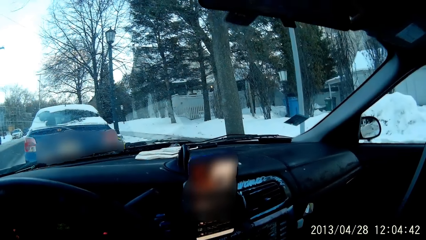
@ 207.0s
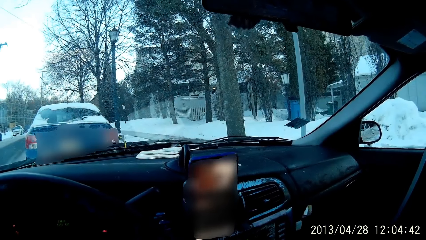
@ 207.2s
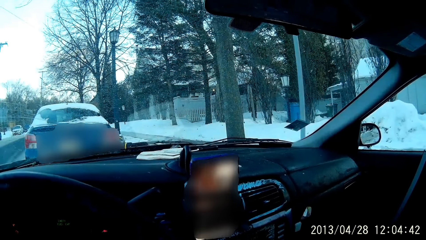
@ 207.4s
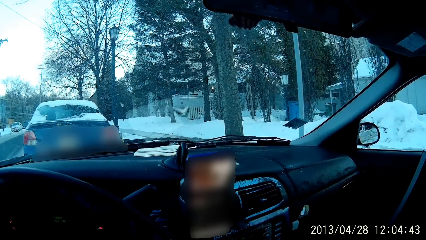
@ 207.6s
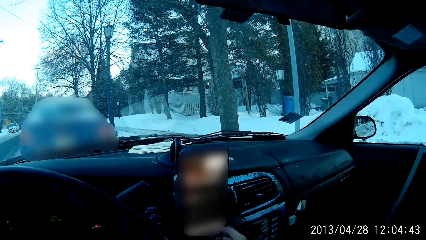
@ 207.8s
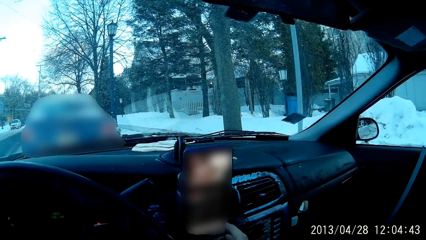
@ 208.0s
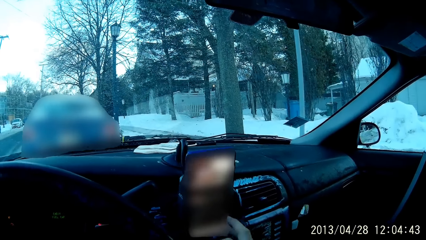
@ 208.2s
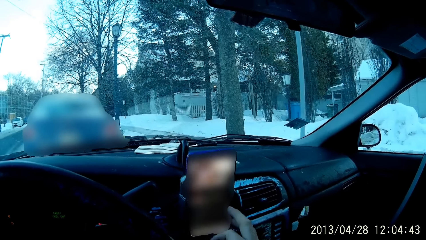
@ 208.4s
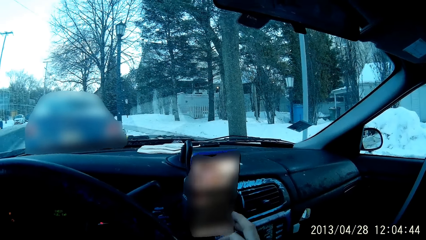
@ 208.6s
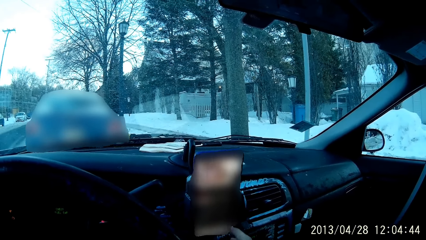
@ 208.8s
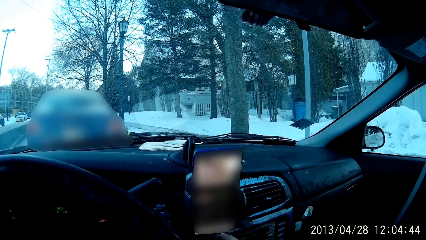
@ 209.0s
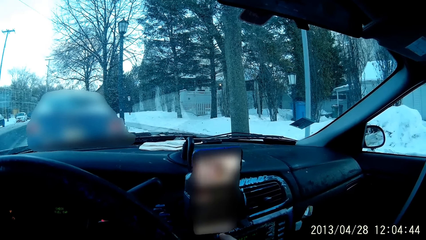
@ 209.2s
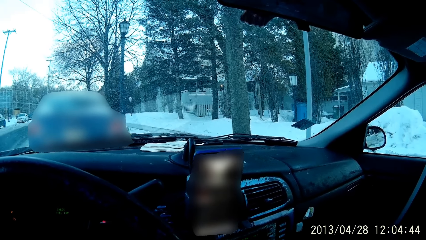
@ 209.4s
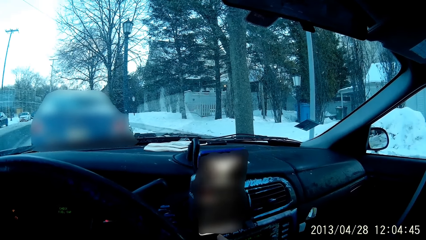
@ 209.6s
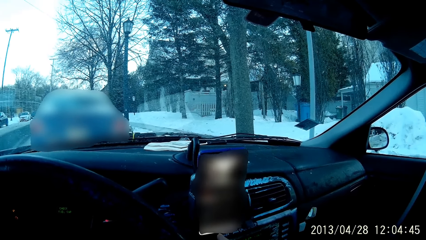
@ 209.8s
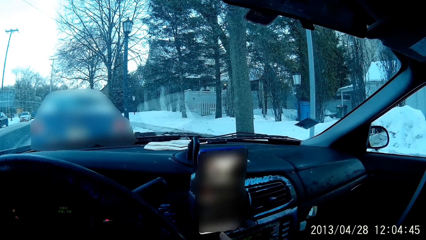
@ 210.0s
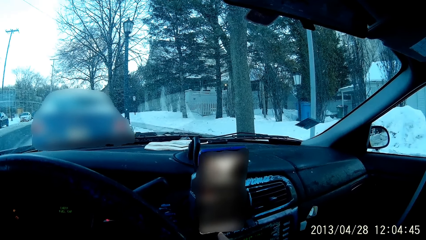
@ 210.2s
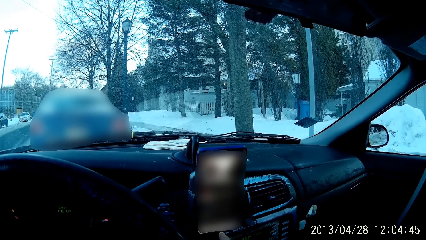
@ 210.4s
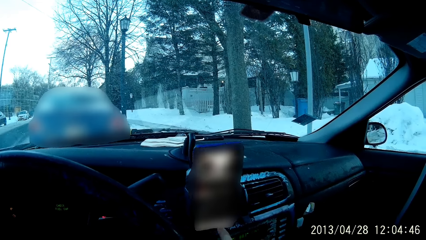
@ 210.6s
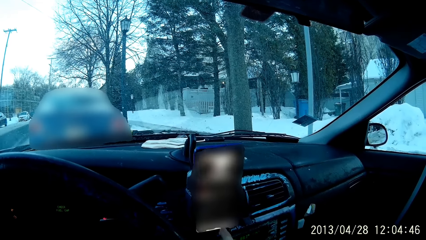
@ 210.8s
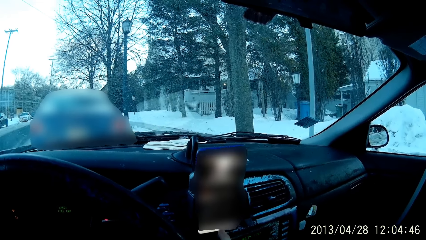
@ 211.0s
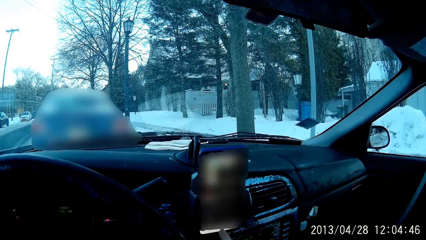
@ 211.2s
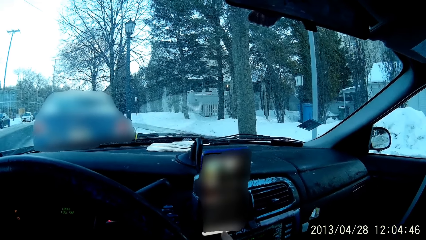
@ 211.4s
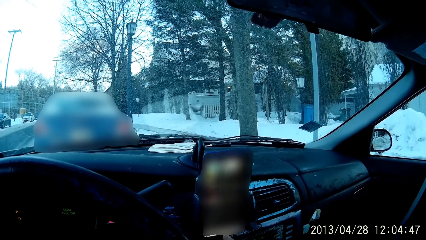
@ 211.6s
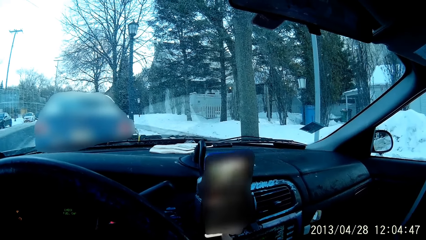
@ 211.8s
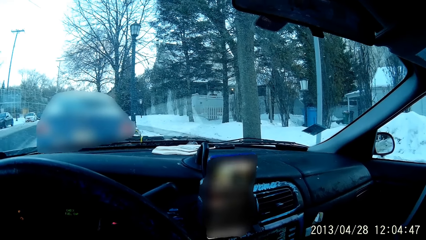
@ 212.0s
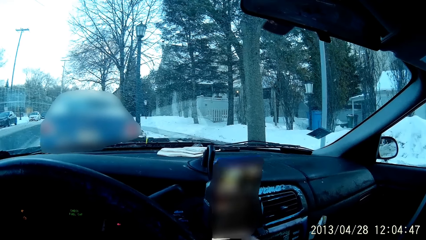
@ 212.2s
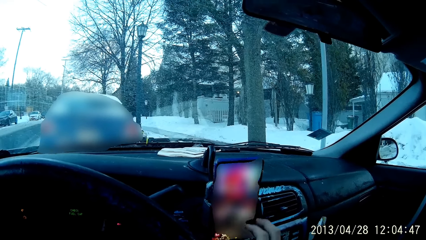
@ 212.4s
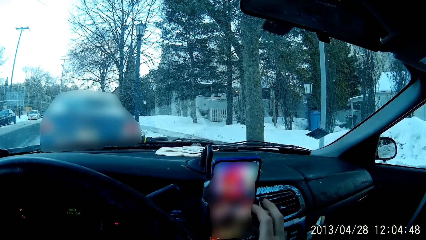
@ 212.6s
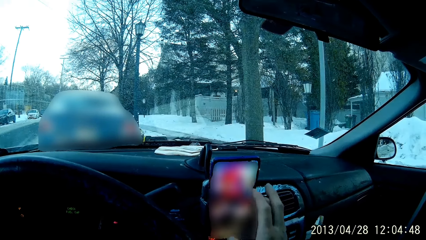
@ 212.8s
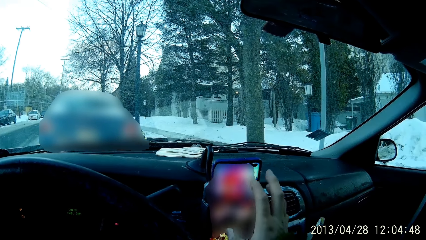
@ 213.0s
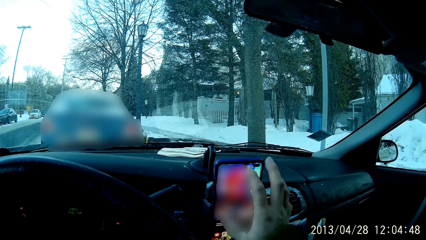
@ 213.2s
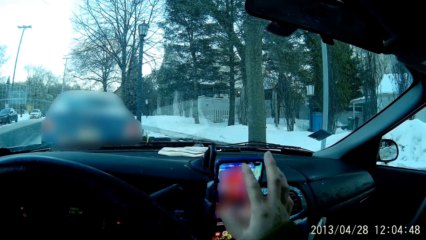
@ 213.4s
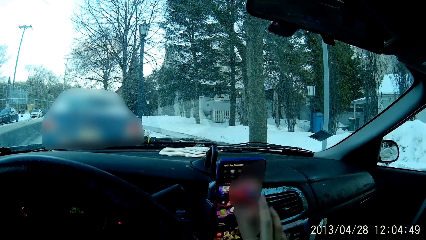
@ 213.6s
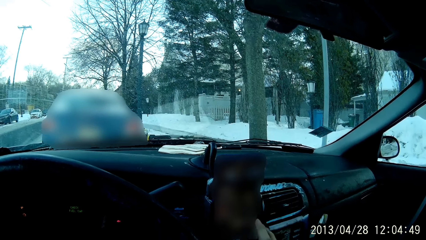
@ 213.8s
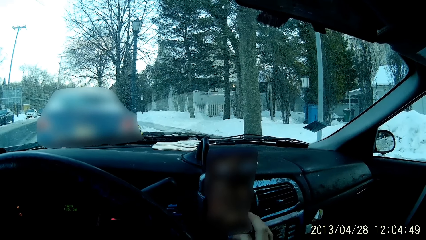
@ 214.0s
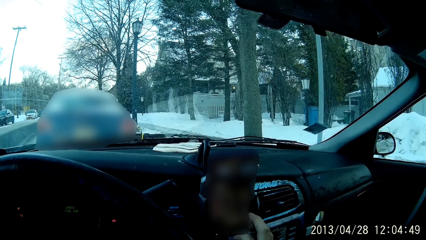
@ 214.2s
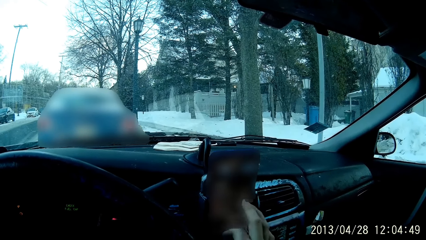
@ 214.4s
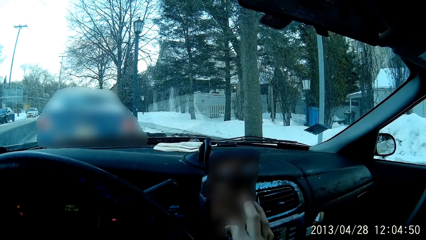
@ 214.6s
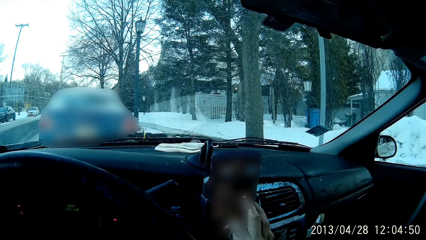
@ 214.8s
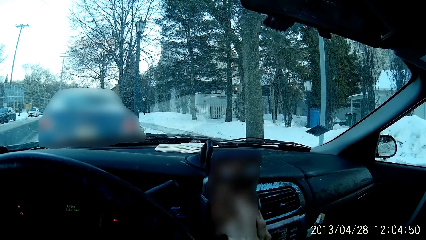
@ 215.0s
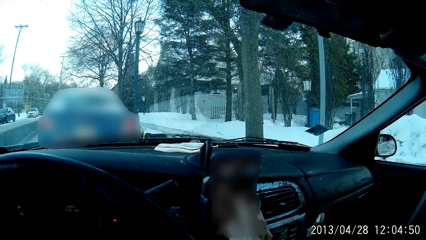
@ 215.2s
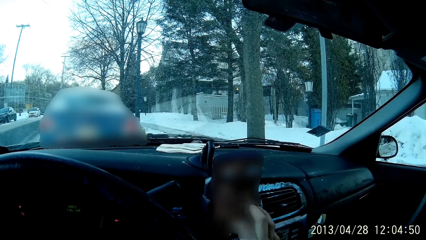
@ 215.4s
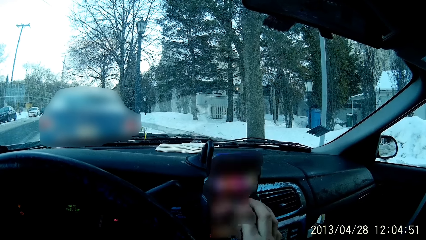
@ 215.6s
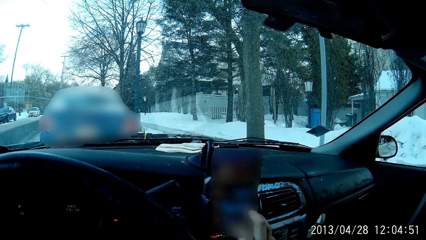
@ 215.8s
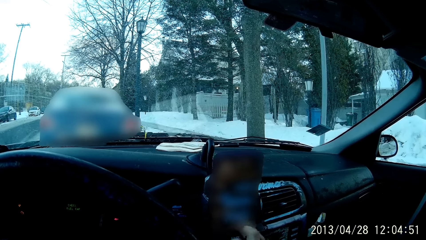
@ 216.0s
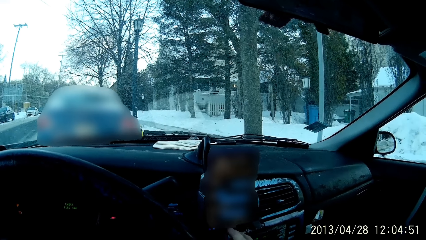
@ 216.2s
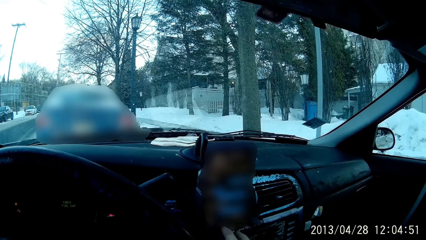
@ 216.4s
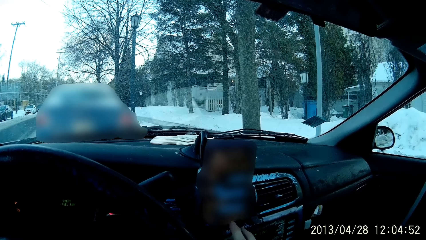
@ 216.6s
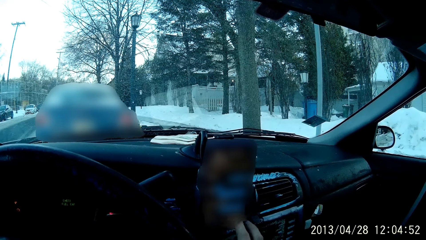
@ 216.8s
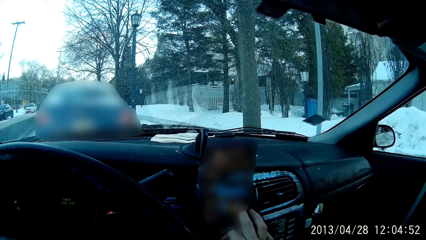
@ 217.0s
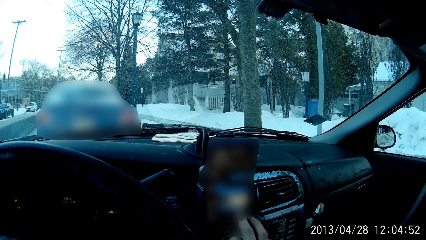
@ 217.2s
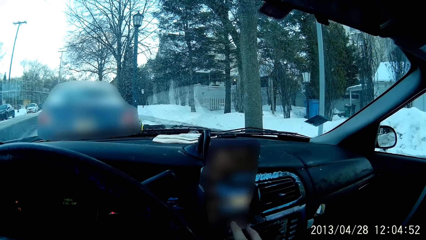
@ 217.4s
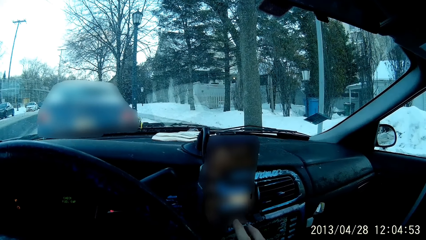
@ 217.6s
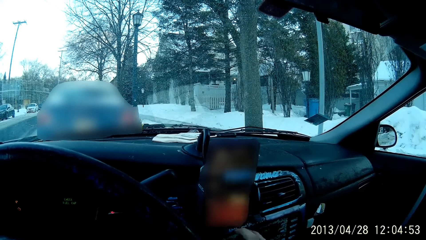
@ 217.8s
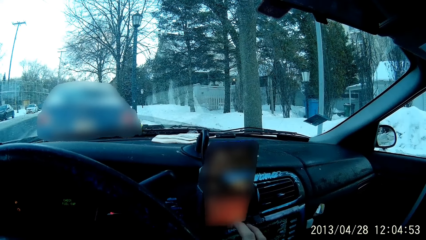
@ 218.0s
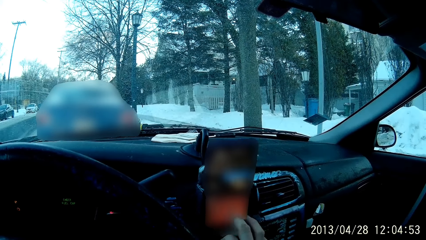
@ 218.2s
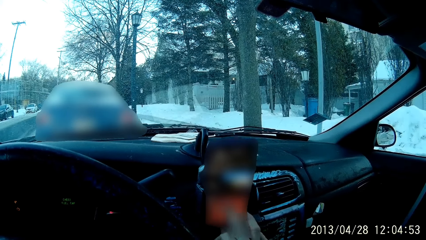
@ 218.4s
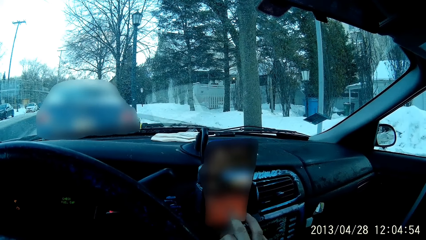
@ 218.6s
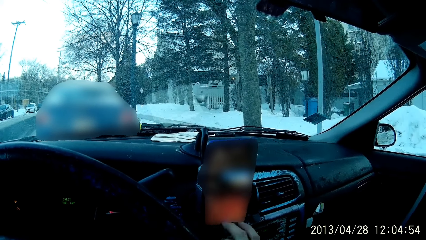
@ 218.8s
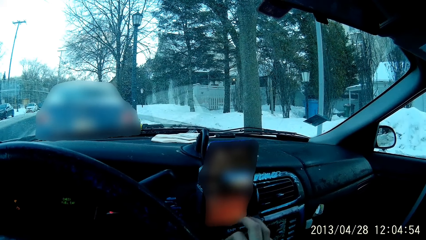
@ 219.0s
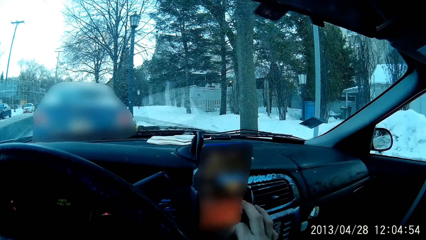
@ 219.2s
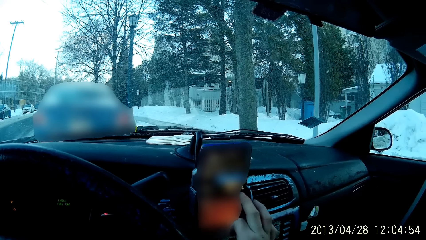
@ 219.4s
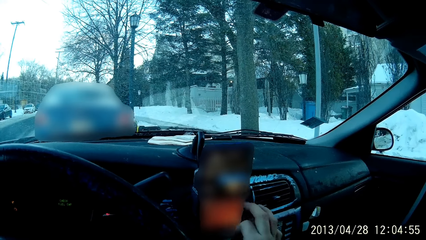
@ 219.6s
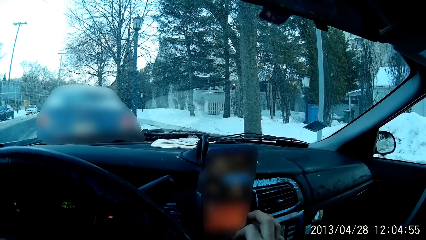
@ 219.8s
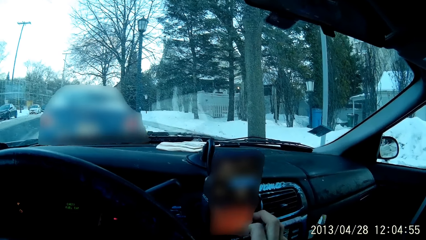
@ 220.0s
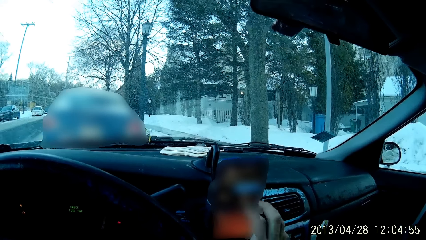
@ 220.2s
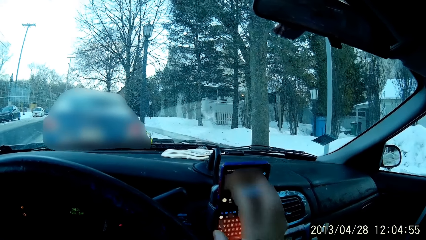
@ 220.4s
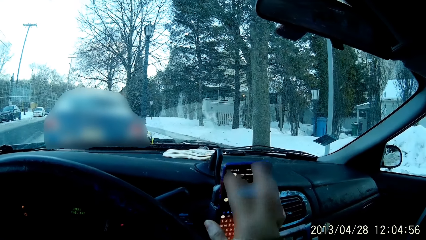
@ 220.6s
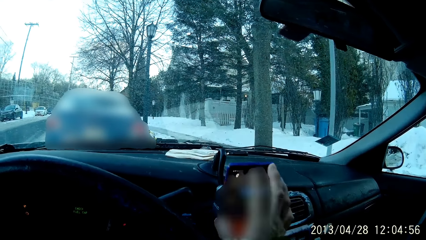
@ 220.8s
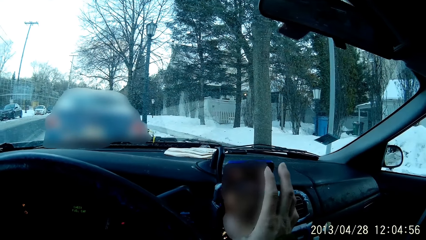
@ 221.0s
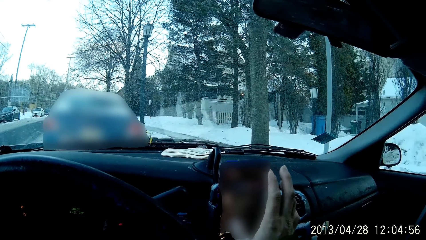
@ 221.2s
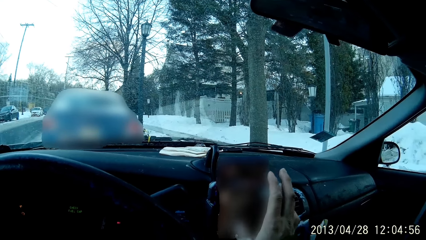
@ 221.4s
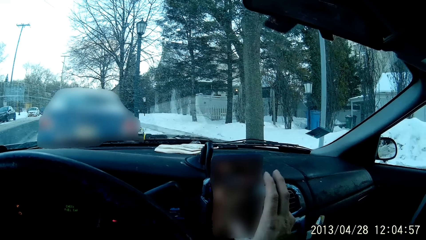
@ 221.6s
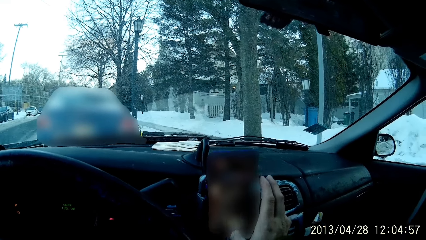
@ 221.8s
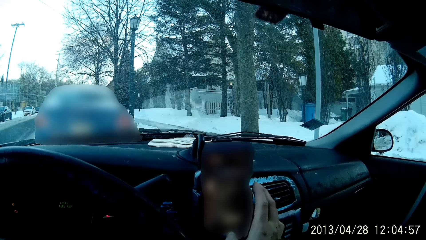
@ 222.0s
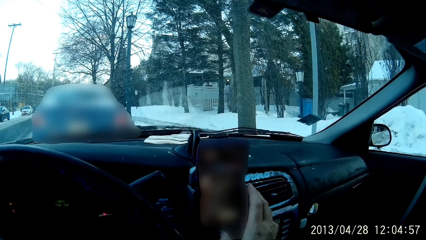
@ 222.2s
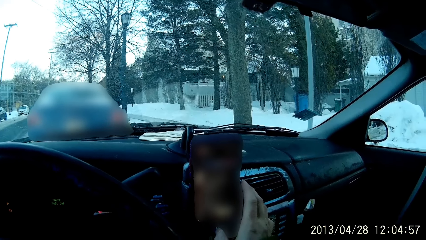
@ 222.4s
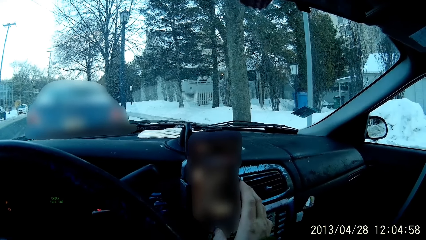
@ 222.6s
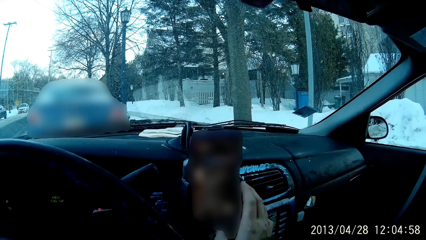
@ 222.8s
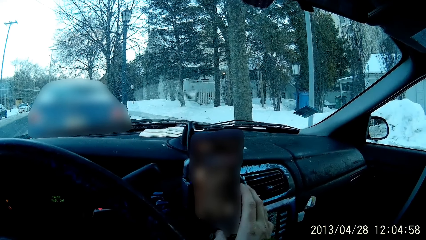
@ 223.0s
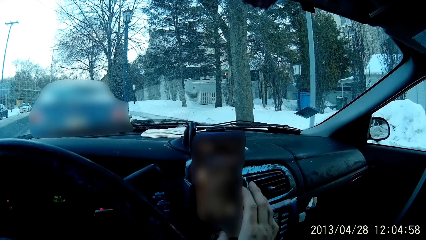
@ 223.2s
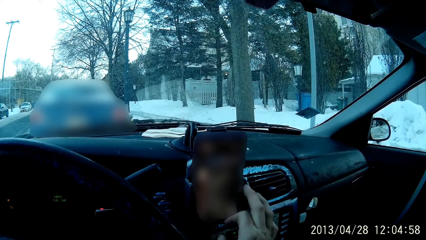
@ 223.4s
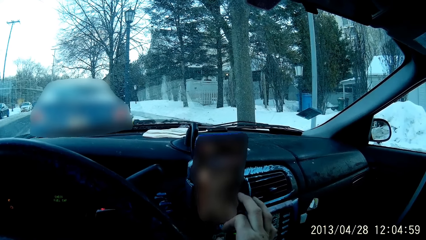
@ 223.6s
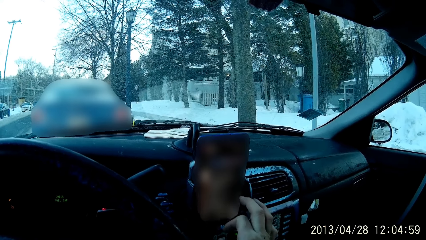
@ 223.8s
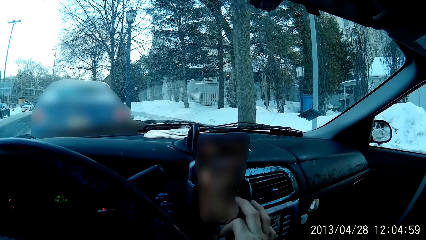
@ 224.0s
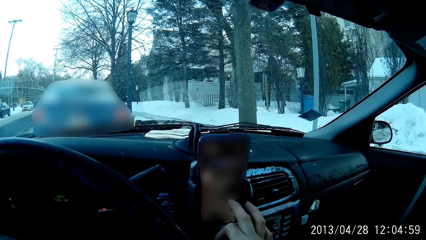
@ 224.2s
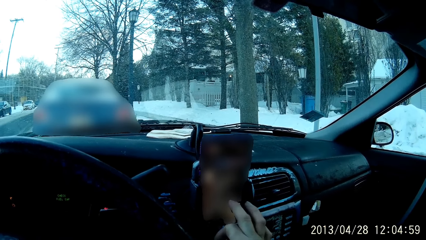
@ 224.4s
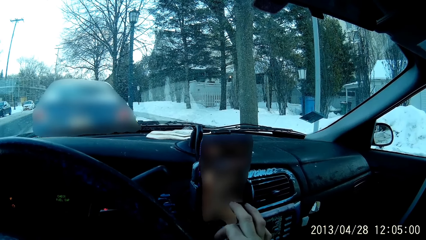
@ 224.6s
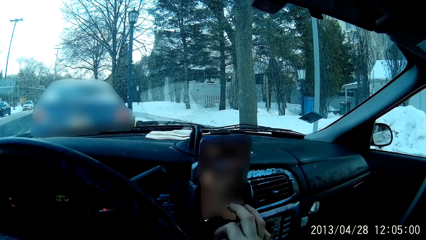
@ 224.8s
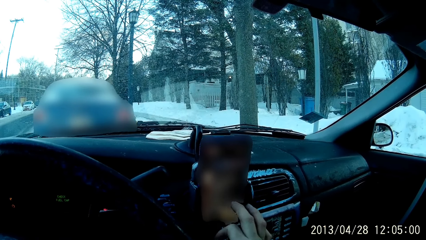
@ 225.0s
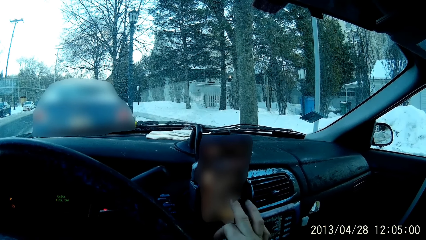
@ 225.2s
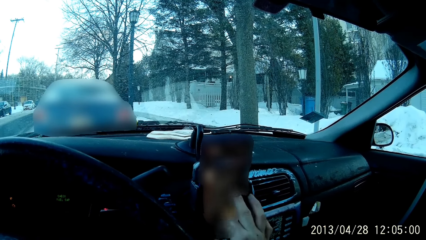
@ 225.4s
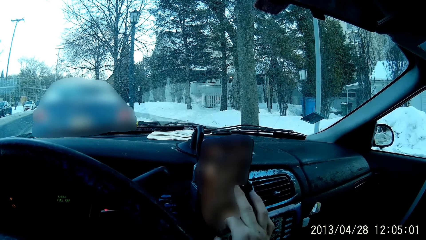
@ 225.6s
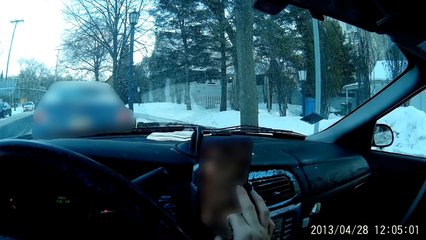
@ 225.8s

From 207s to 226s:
The camera wearer scrolls a phone with the right hand.
